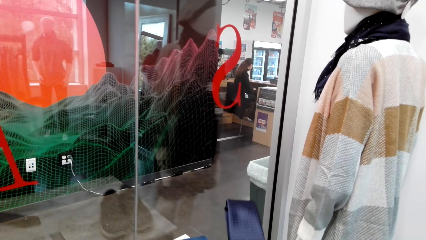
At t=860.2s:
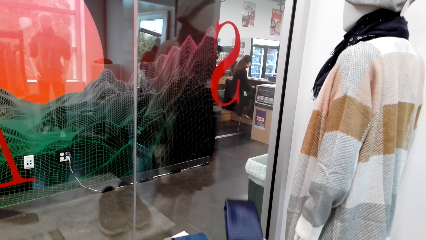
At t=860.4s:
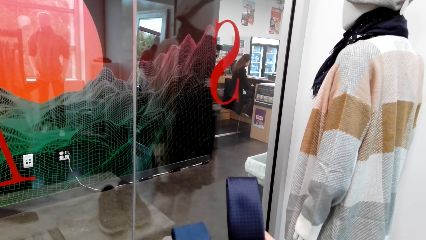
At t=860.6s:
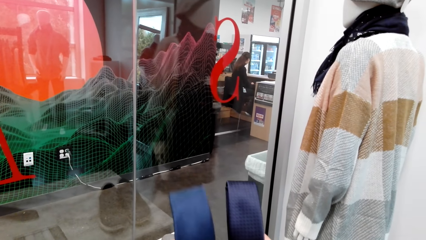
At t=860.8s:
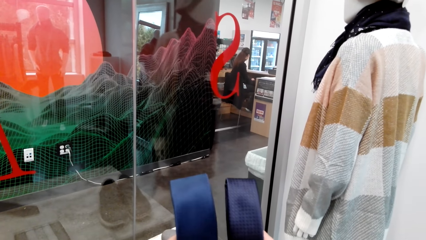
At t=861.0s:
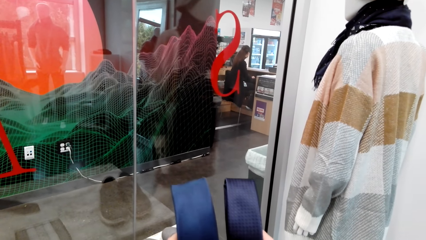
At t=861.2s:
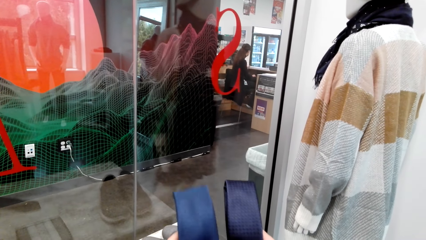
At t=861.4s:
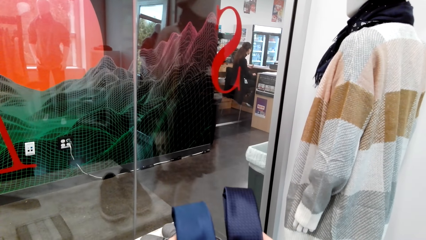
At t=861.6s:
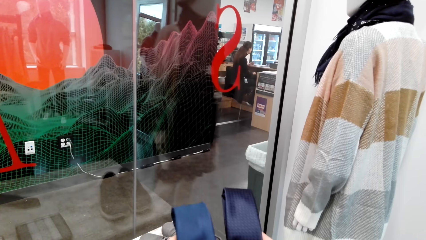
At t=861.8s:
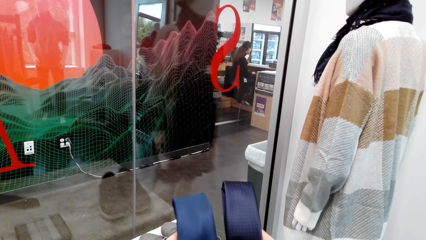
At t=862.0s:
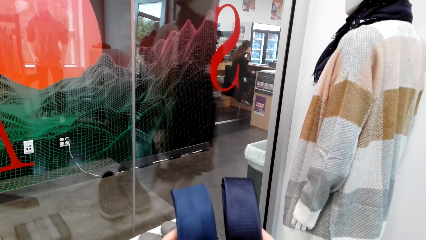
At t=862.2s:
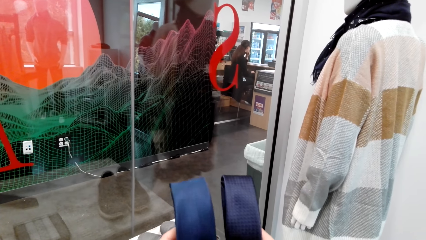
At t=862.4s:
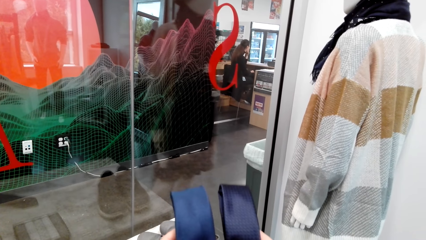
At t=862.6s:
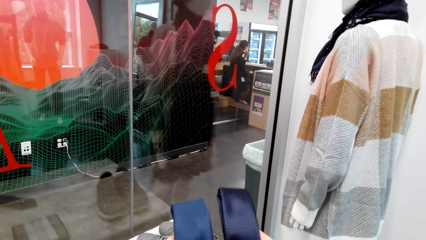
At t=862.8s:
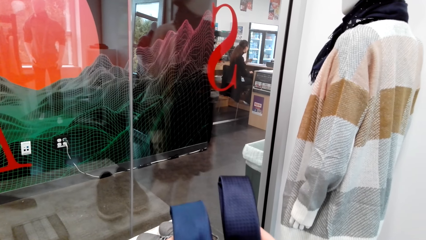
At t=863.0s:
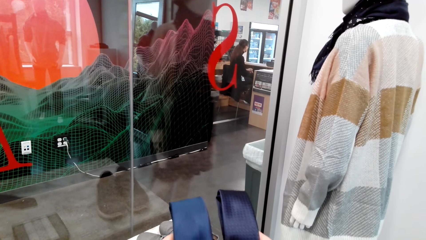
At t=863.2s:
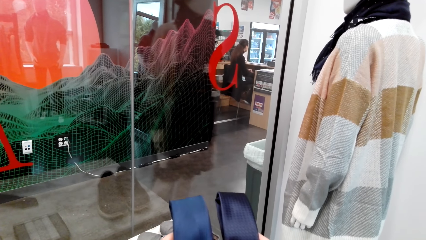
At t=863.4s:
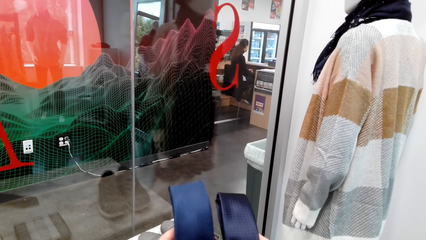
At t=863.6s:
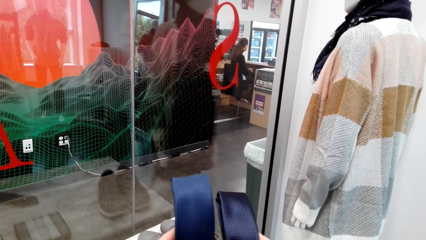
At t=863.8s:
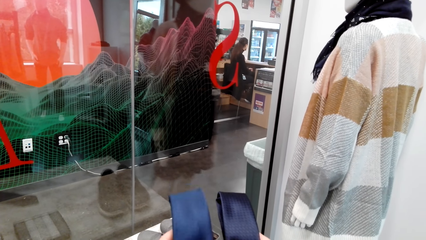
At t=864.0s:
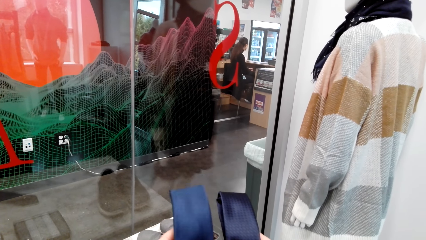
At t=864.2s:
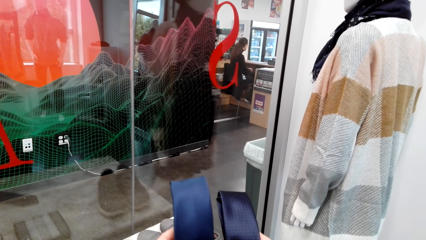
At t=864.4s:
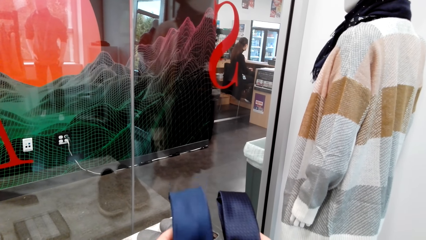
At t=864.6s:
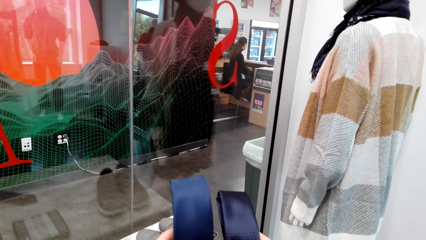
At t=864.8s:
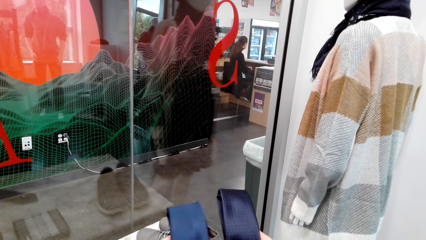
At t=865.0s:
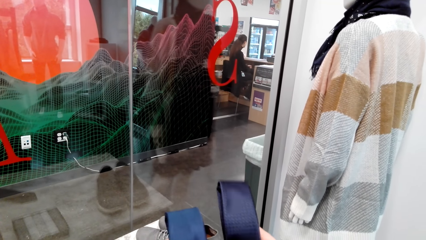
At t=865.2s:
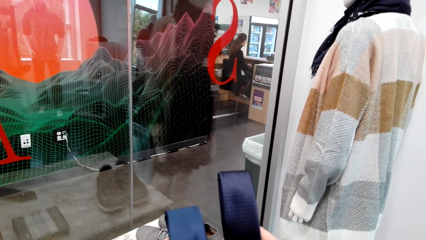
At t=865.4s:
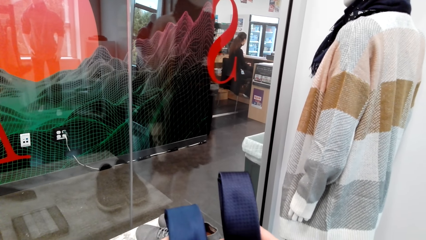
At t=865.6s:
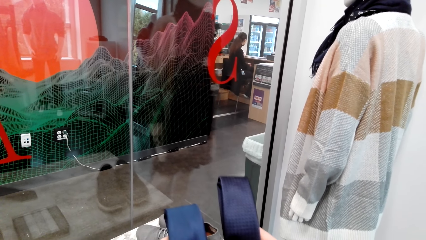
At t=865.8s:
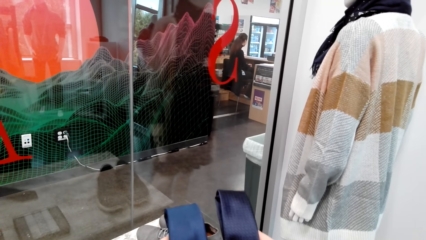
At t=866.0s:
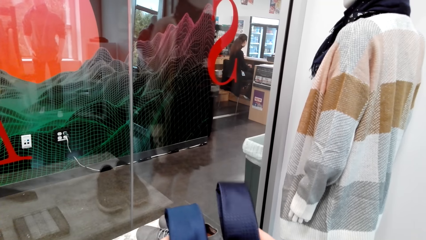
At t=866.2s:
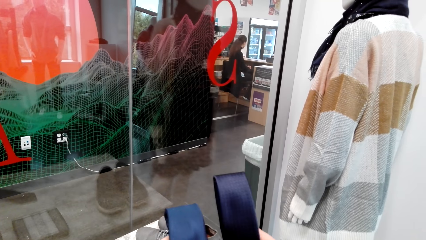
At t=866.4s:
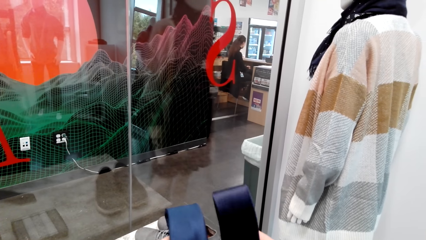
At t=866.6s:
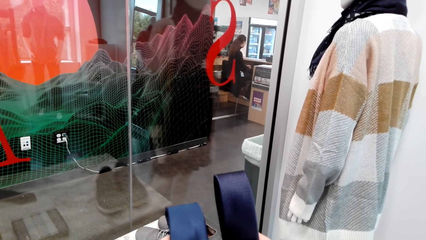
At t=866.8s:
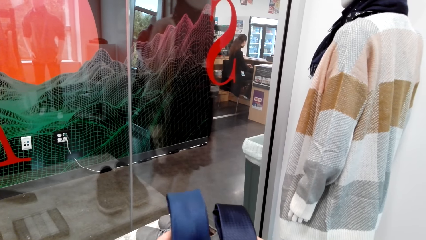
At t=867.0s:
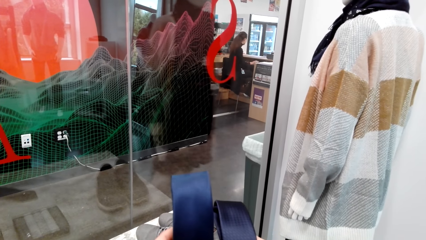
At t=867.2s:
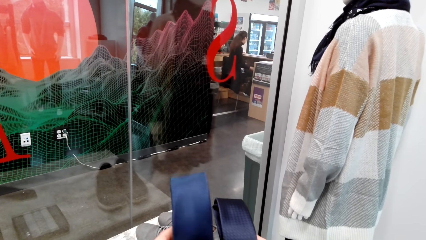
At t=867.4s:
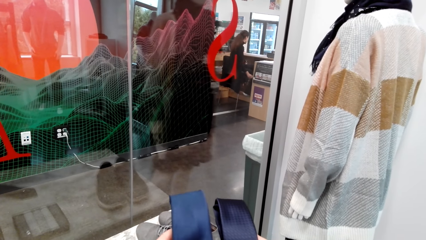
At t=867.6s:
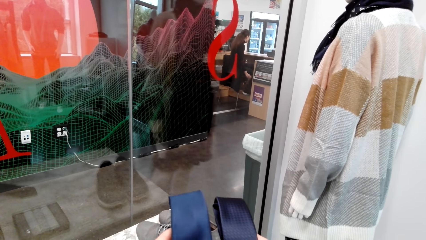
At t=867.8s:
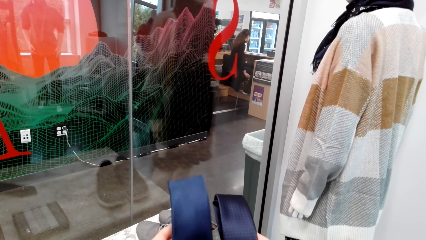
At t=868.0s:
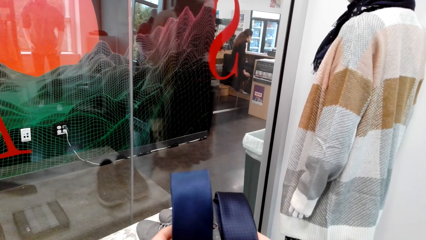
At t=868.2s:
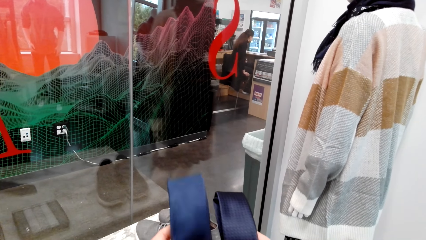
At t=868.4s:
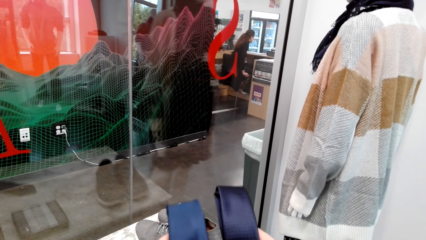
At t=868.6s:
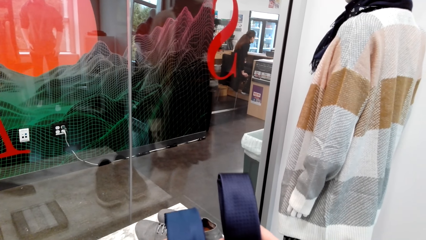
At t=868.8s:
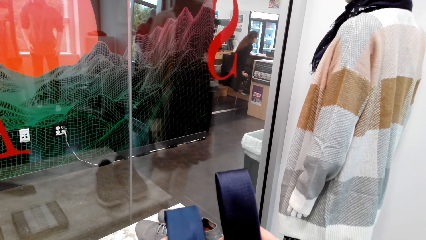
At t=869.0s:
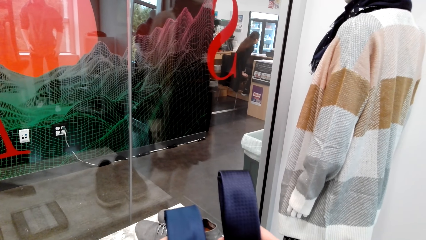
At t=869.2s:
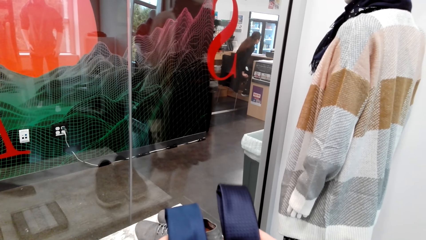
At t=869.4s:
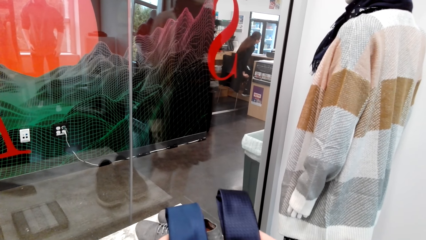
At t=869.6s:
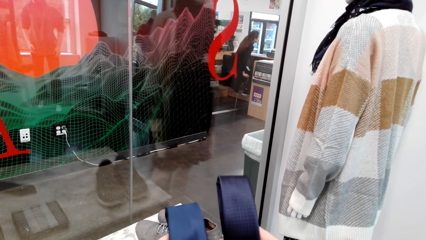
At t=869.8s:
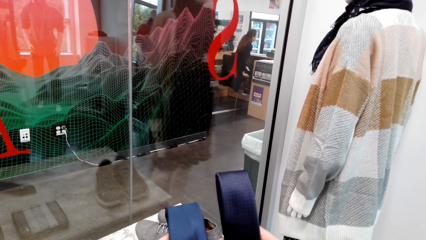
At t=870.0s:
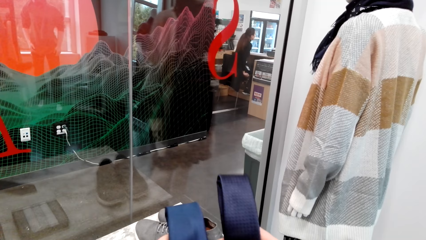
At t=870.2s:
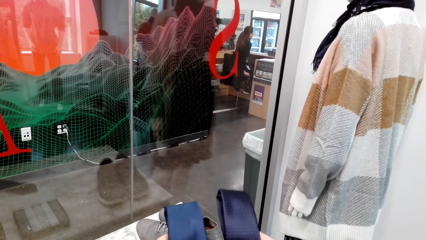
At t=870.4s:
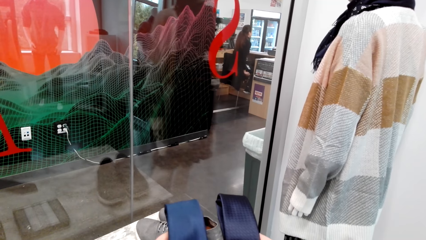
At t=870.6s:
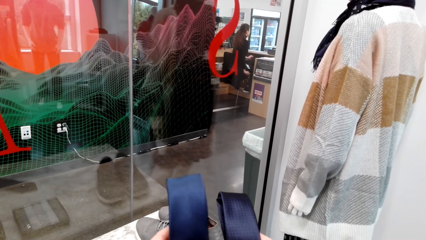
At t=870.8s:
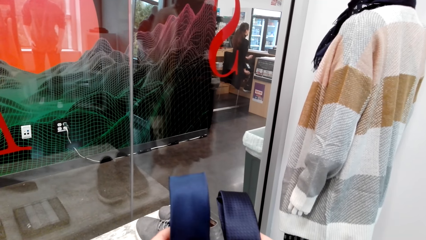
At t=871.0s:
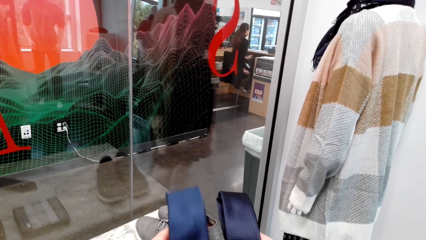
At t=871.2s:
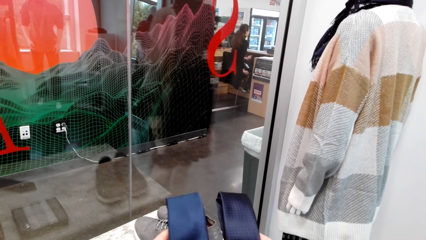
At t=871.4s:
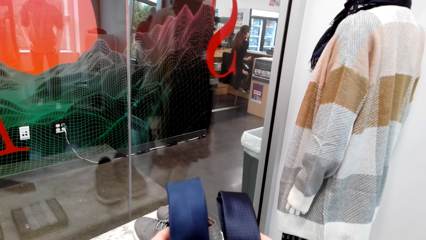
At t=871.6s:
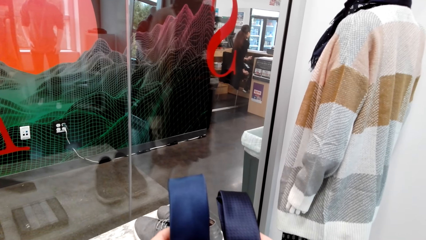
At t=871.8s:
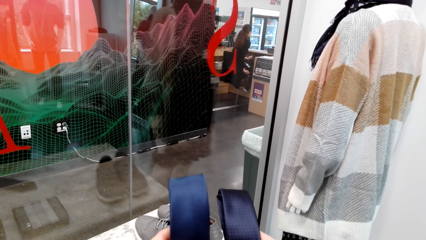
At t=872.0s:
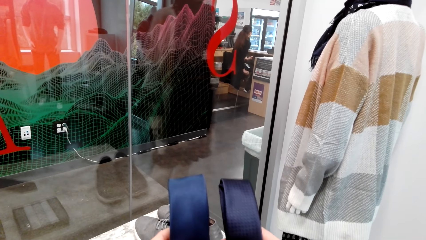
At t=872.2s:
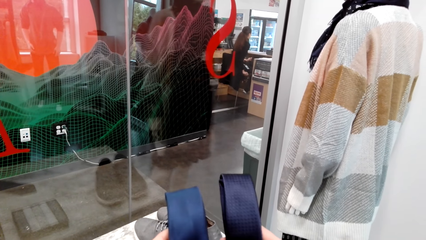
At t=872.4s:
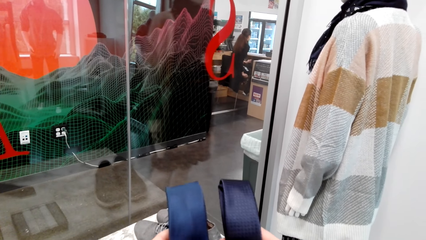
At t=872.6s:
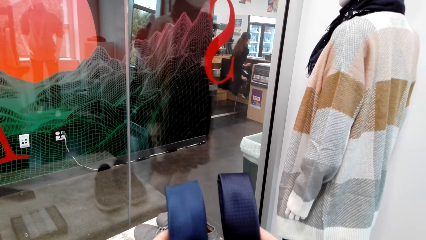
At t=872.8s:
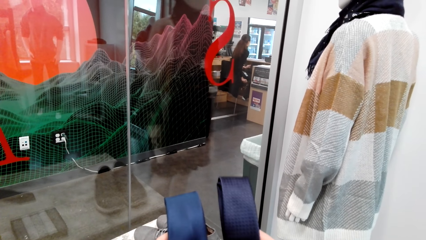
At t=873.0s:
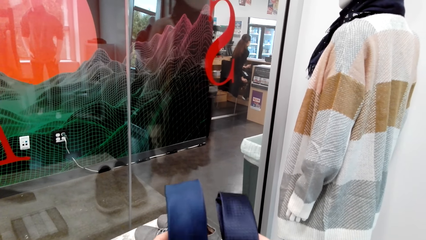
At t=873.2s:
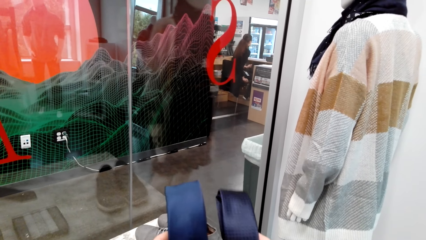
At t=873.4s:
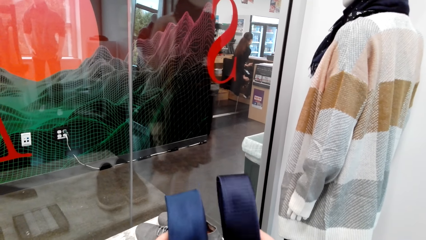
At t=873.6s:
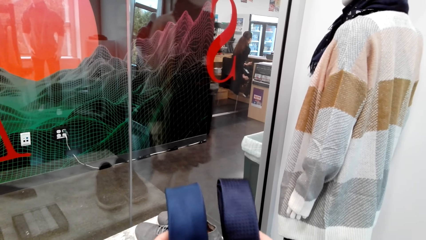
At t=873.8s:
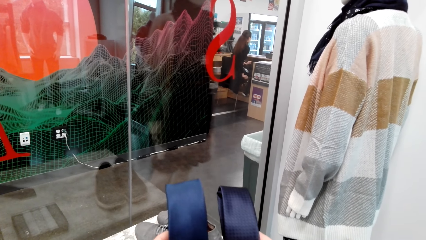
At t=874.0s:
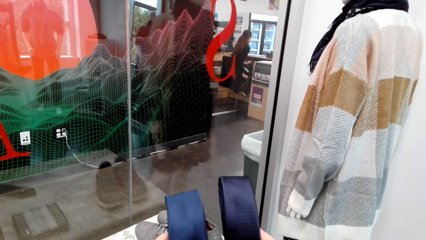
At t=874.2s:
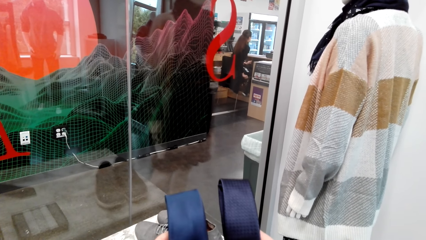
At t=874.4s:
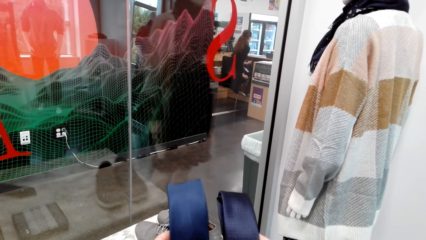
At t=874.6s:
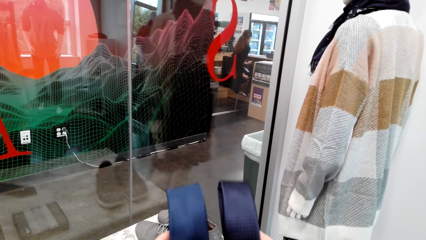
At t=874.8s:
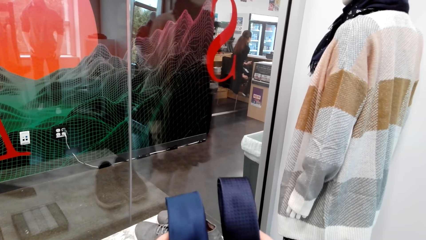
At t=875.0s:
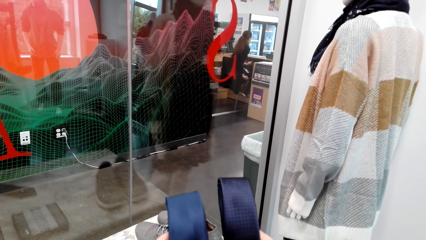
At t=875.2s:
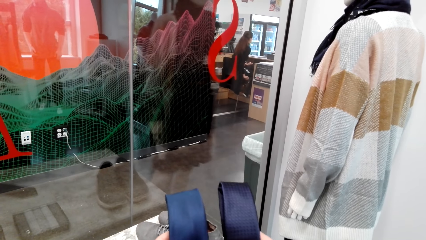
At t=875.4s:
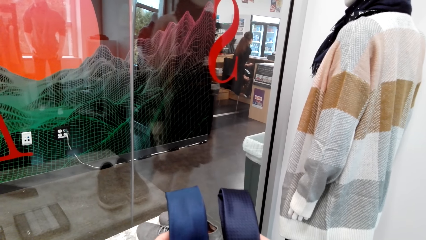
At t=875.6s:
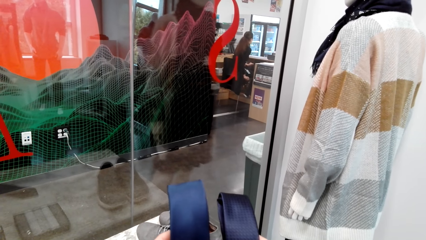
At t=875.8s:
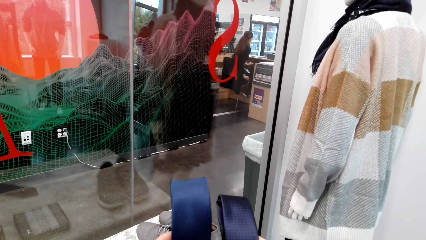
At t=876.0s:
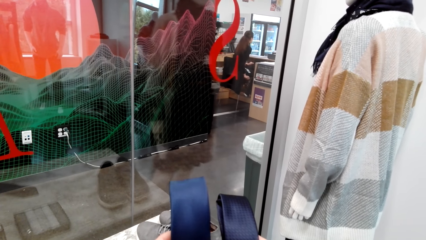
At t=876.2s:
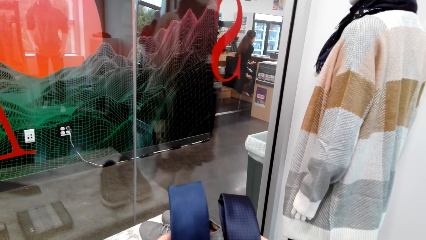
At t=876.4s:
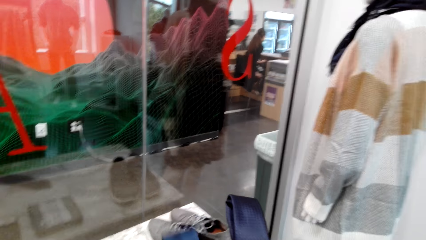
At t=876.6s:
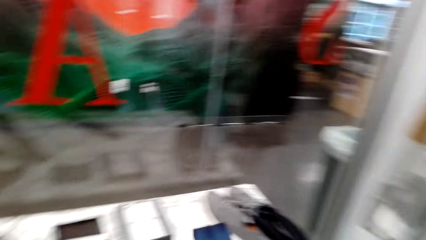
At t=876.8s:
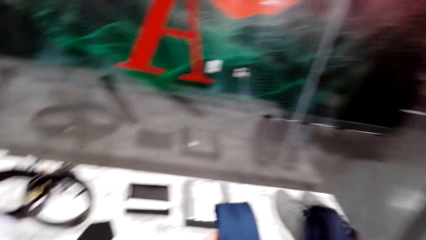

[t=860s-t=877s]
The camera wearer talks with a person. They talk with the person again.
